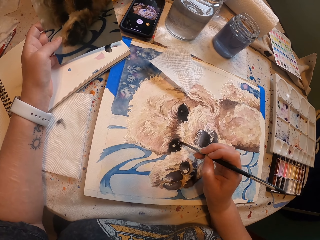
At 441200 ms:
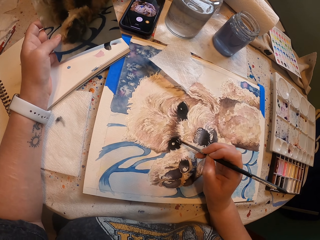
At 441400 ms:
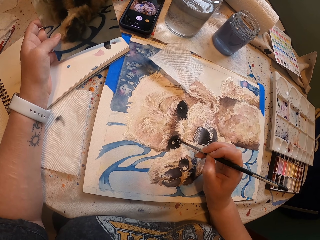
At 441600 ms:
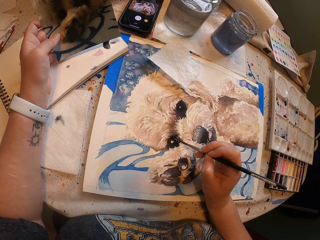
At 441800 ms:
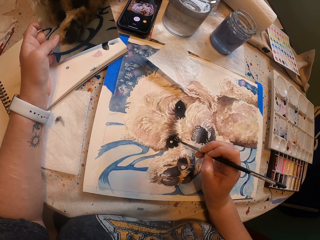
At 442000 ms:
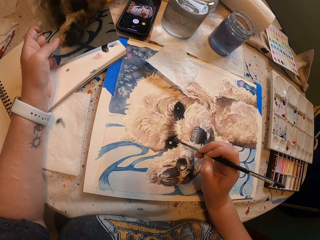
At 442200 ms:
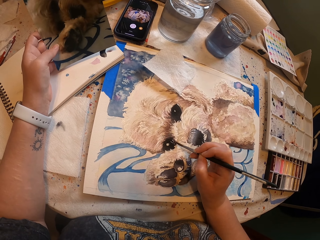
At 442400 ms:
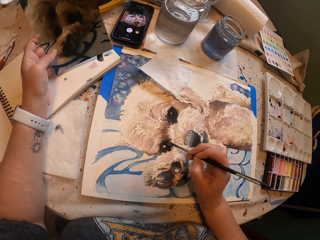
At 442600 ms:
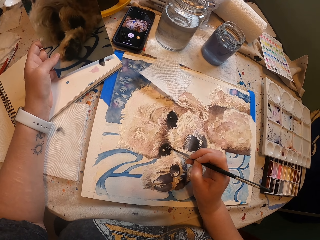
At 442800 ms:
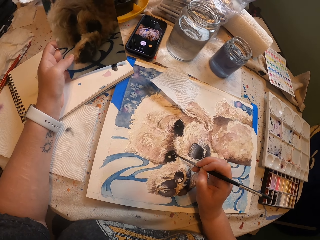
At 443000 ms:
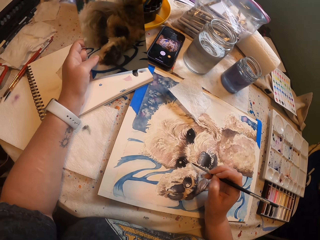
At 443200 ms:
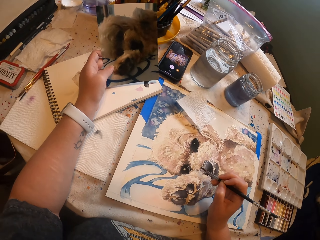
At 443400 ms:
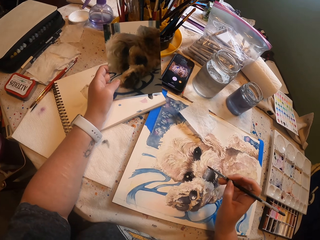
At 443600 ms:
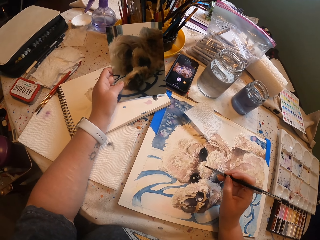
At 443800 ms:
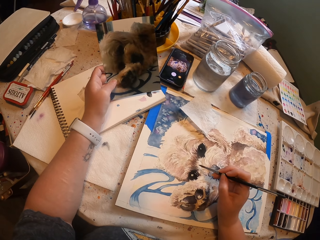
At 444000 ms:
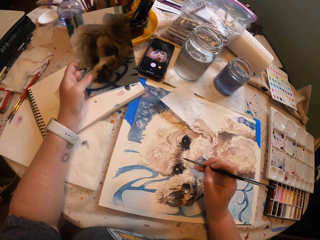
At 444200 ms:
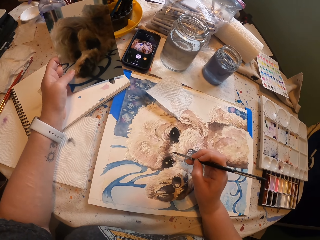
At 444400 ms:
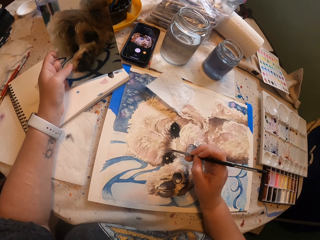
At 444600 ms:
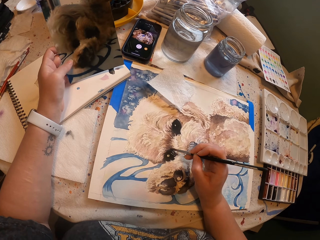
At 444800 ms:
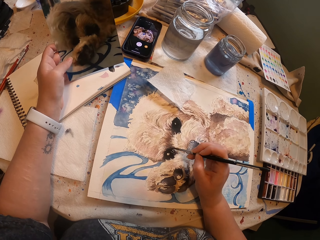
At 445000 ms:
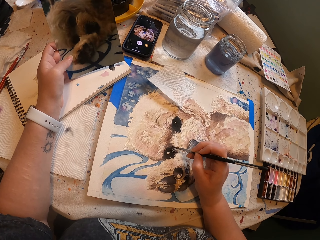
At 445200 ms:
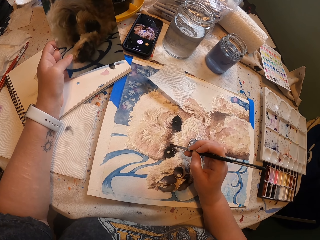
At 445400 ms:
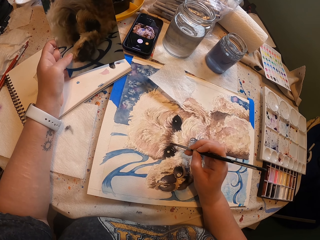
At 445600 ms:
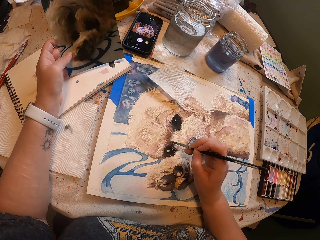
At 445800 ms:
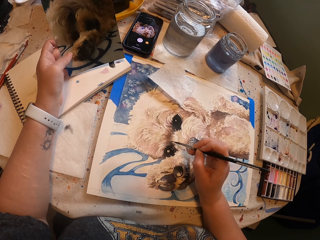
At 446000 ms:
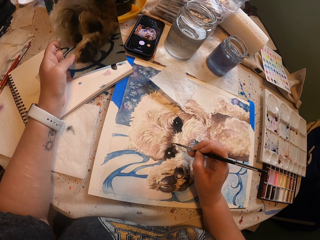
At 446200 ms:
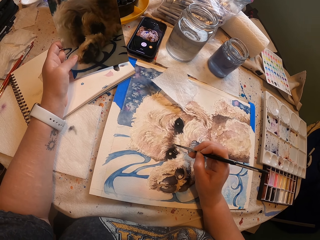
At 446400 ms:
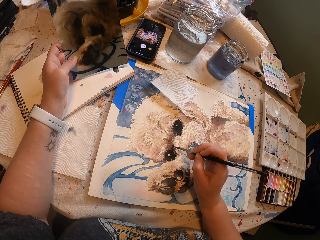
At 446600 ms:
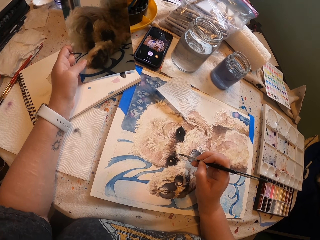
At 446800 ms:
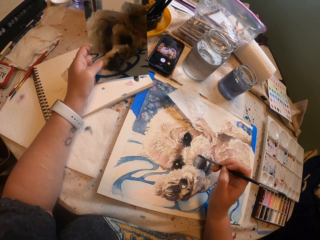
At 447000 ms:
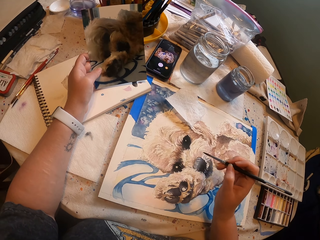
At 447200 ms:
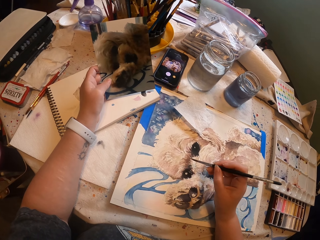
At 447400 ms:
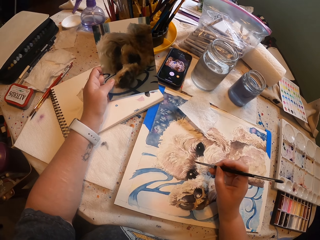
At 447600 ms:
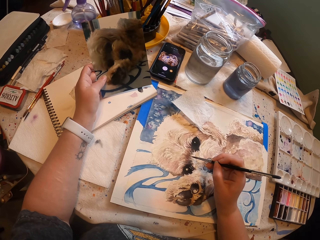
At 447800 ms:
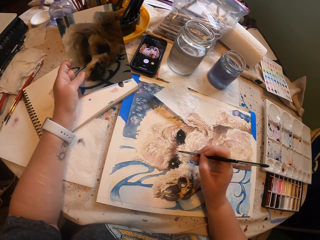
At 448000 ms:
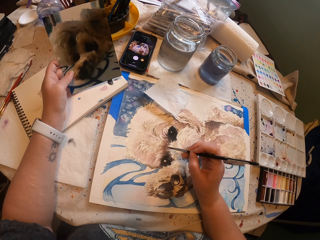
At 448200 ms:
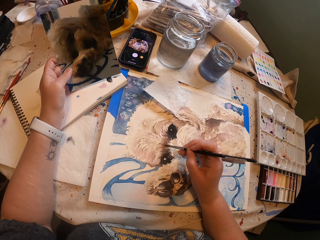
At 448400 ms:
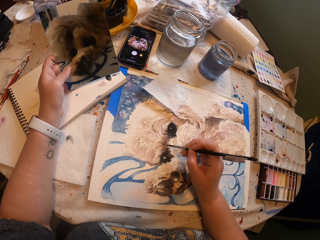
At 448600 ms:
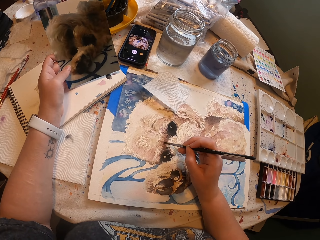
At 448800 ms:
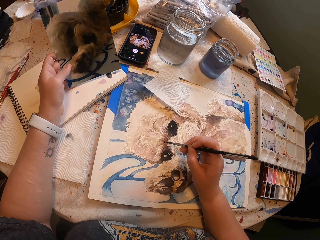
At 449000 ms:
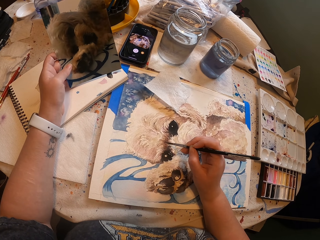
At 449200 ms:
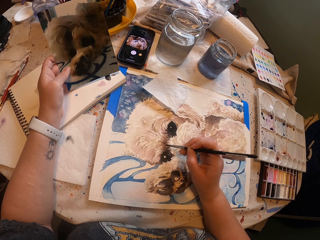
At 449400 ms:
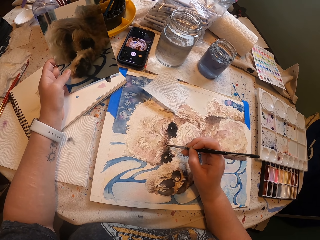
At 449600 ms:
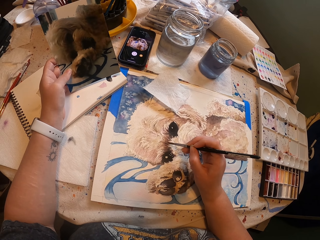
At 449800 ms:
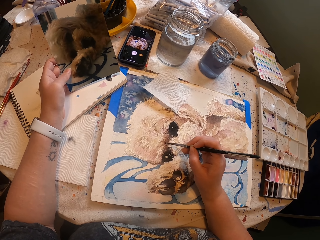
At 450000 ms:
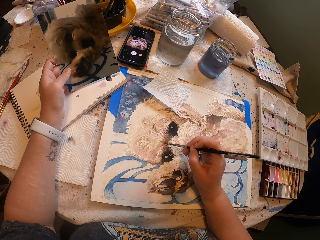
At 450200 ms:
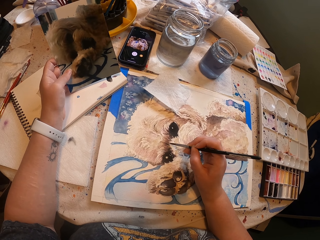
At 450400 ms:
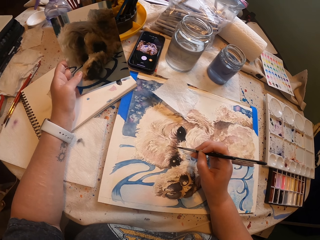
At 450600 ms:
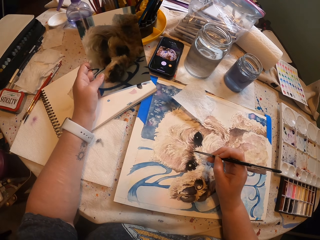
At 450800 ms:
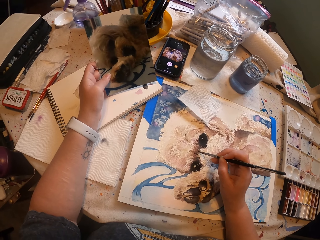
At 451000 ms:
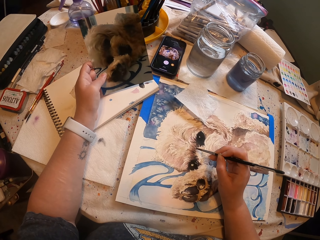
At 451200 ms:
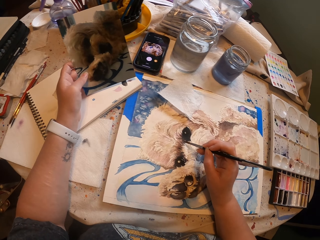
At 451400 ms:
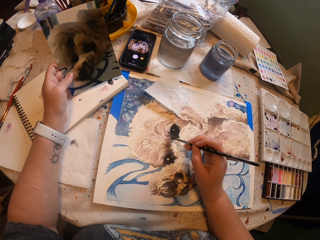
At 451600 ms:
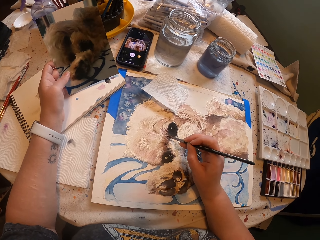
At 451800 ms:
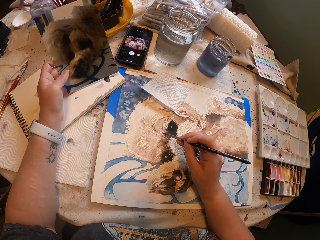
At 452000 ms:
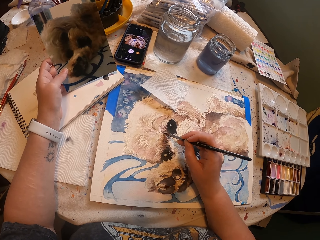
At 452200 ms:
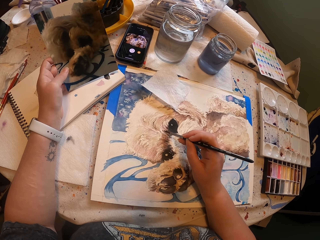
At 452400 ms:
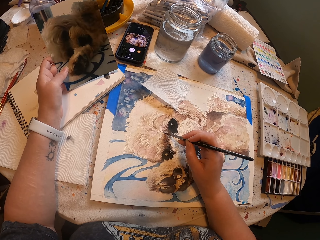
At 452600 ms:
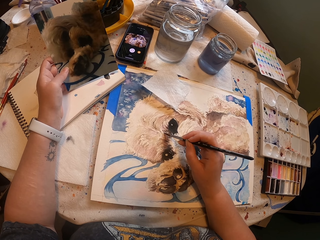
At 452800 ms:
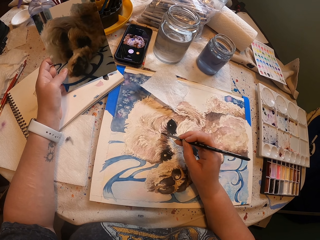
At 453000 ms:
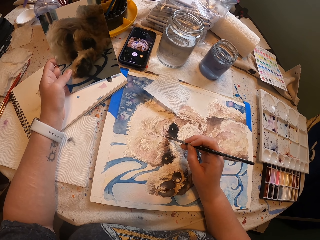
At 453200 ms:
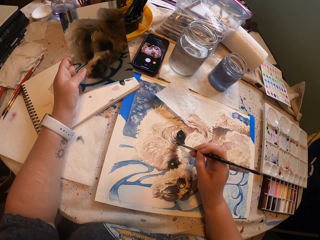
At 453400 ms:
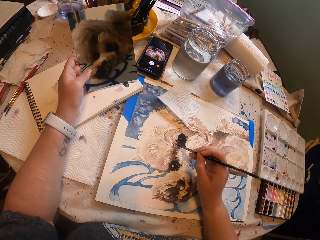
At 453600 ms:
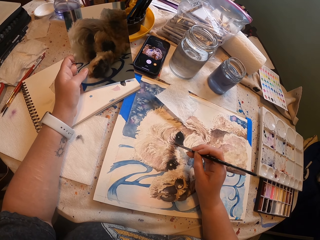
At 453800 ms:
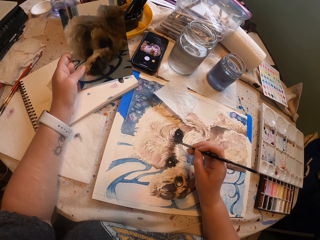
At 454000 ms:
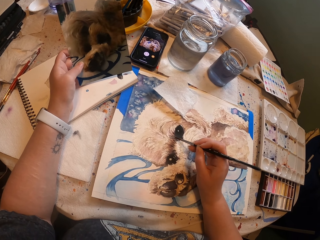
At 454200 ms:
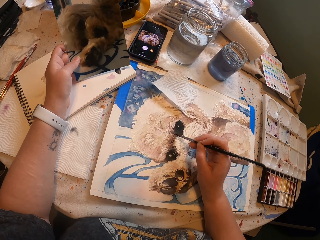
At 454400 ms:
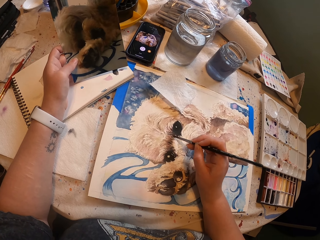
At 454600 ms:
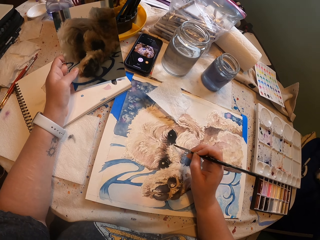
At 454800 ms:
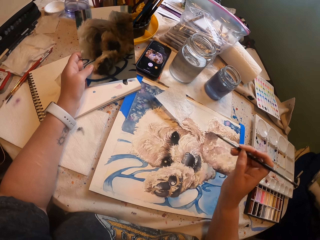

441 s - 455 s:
The camera wearer paints a portrait using a paintbrush repeatedly.

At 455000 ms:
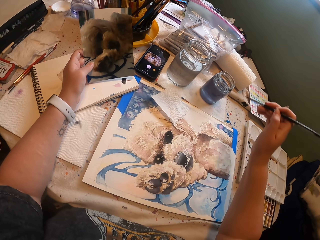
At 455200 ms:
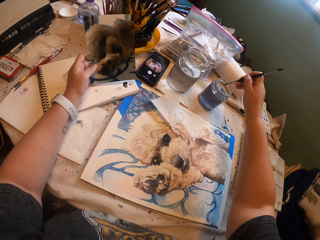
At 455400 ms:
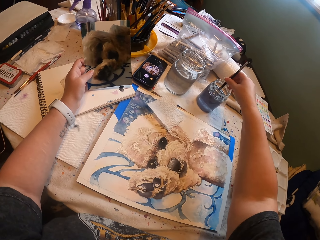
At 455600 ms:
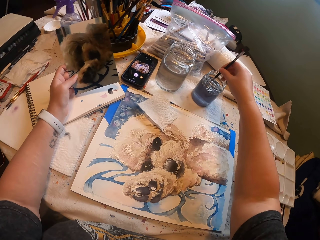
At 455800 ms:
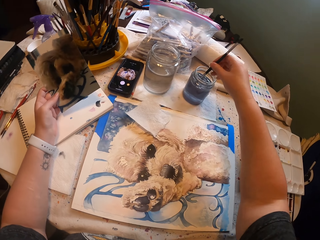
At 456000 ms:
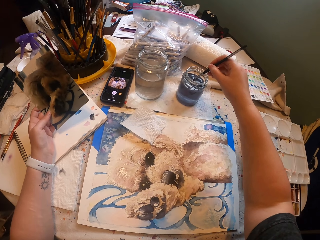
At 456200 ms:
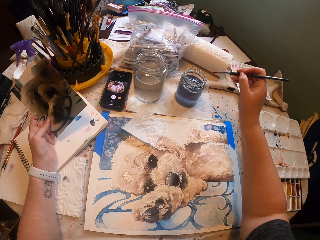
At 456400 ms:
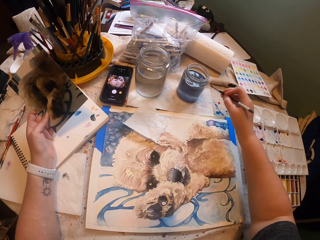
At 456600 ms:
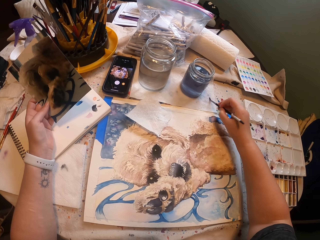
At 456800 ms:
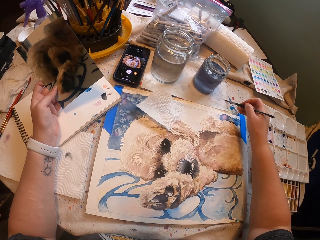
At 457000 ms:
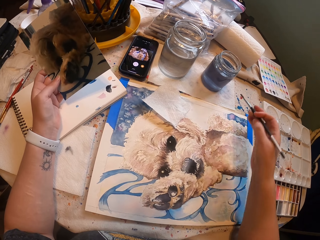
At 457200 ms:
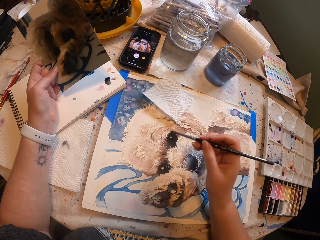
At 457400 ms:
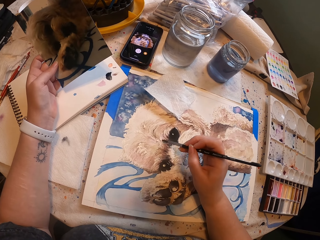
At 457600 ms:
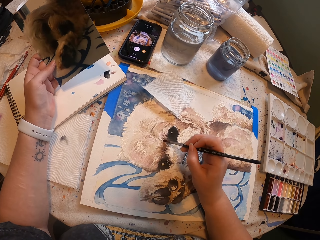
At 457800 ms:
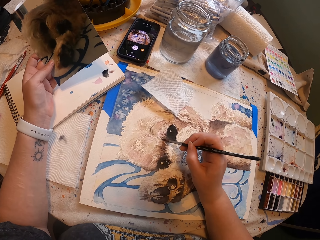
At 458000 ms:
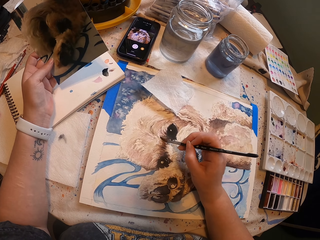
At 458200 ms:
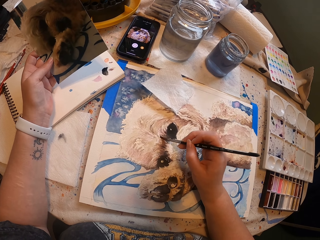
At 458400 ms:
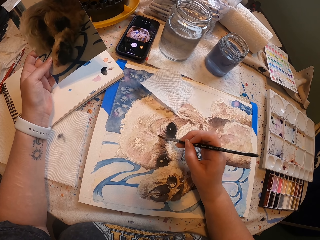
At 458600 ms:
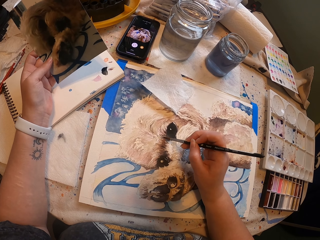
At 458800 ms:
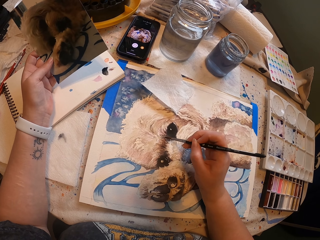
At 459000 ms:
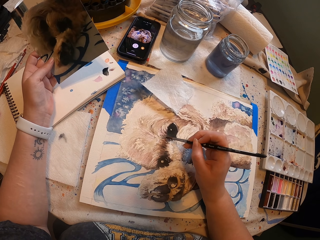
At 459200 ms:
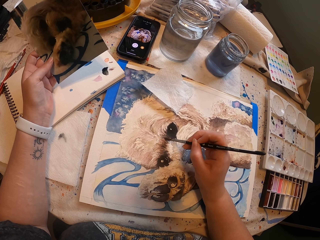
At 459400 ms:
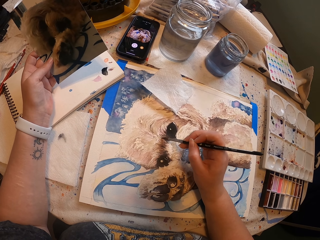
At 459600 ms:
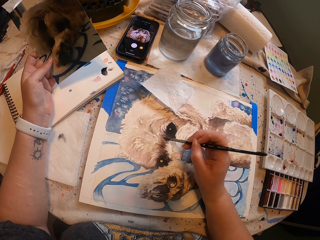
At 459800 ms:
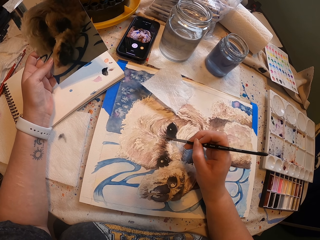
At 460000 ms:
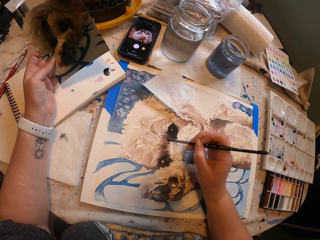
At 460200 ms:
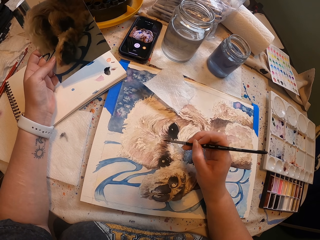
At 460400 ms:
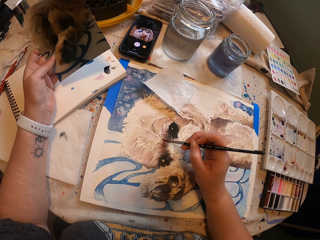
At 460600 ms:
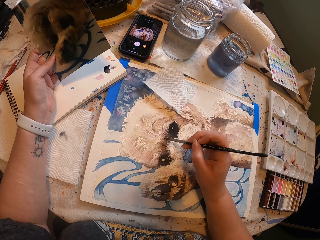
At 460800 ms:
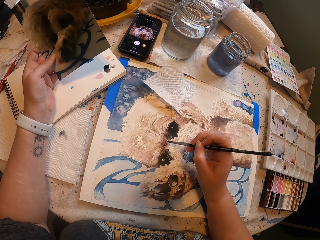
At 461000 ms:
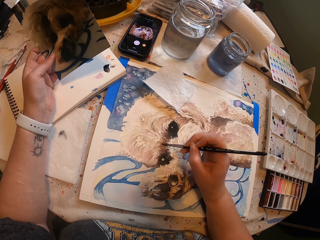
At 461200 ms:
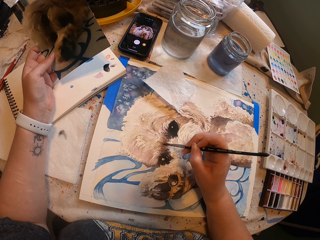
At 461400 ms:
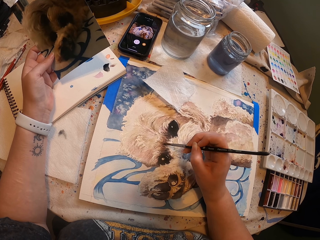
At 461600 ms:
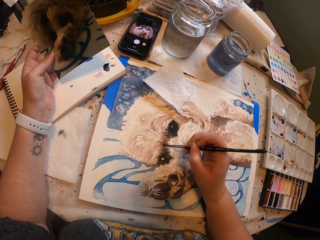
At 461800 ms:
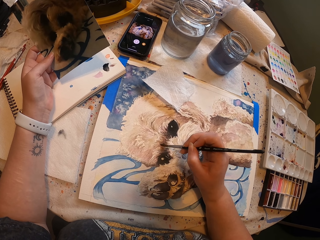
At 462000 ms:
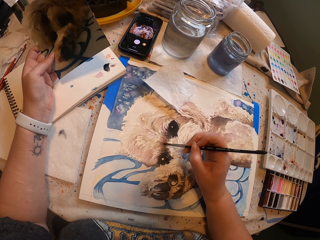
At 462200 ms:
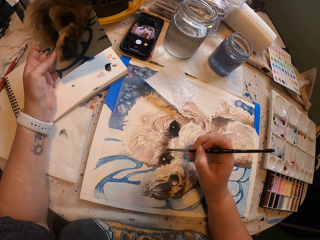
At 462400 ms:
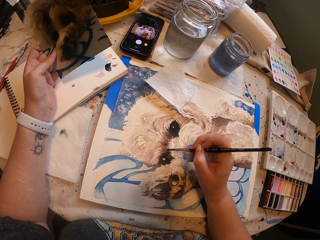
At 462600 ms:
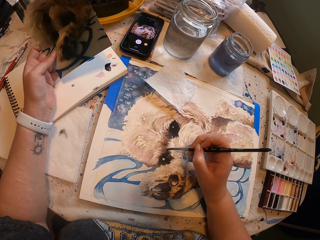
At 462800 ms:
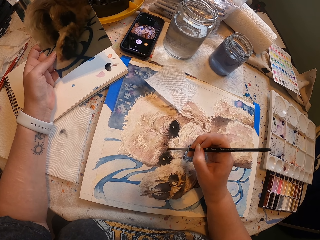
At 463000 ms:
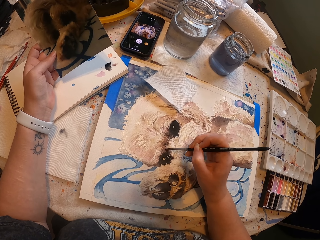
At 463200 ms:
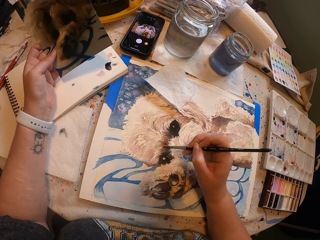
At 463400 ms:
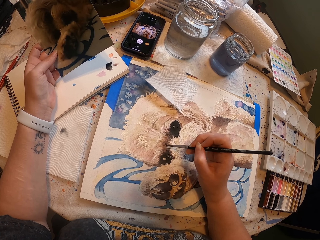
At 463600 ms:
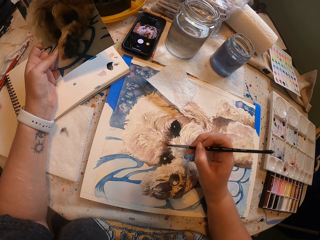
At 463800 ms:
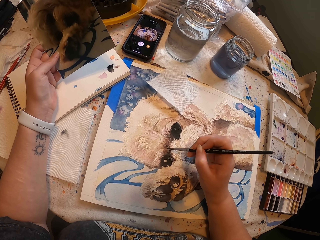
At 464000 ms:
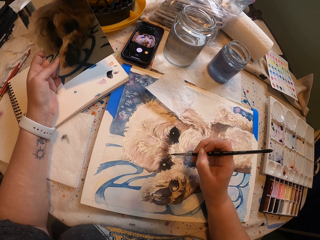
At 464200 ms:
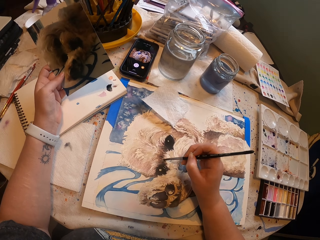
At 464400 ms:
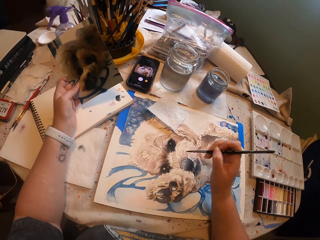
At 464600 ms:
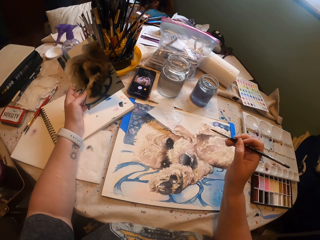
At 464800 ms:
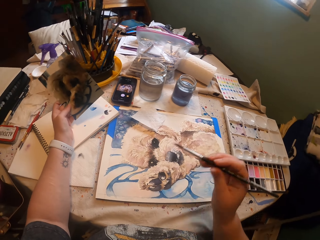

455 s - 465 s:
The camera wearer dips the paint brush inside the paints jar. They wipe the paint brush on the tissue paper. They paint the picture with the paint brush on the painting board. They paint a portrait using the paintbrush.
